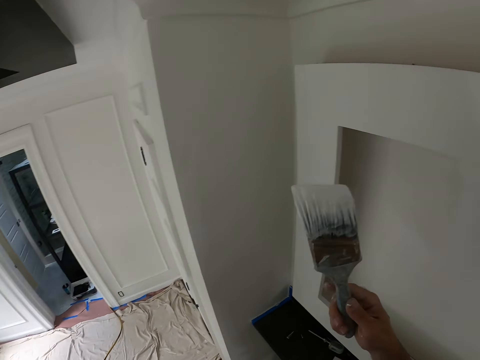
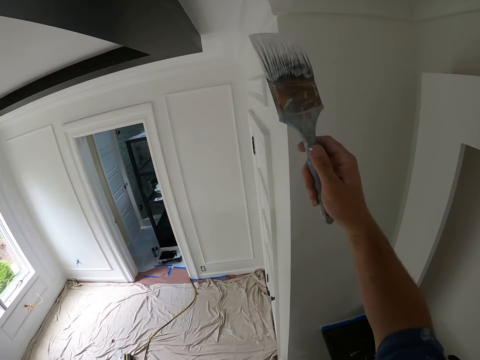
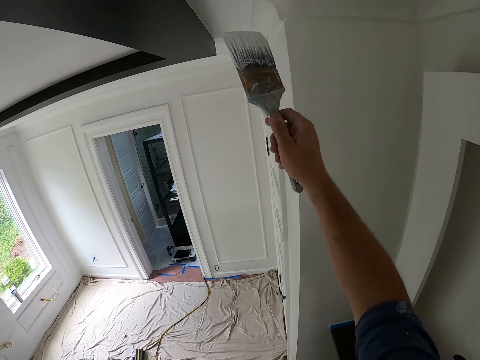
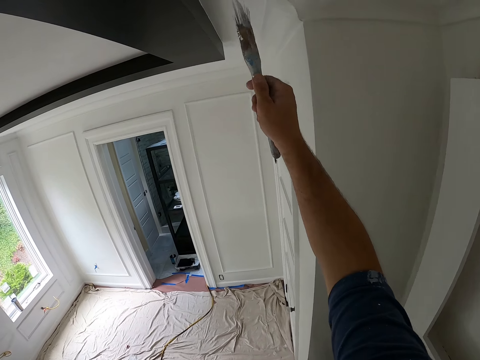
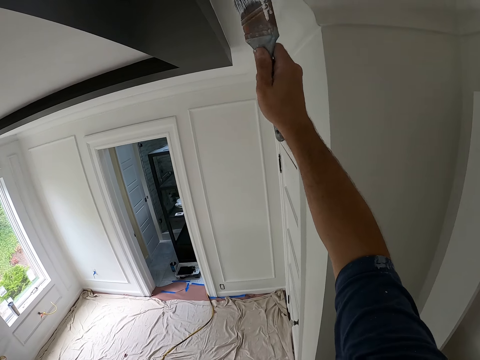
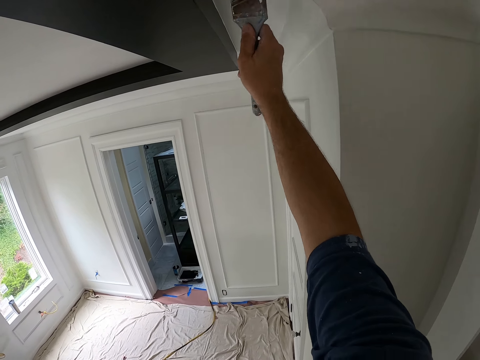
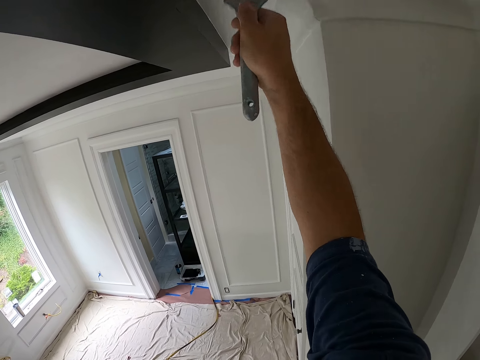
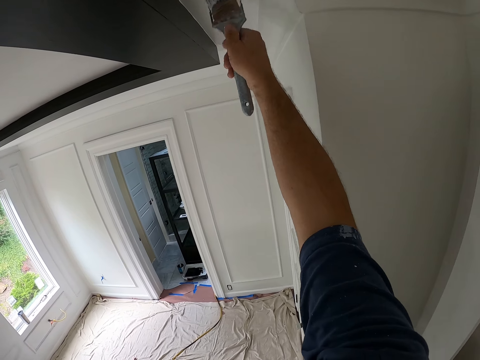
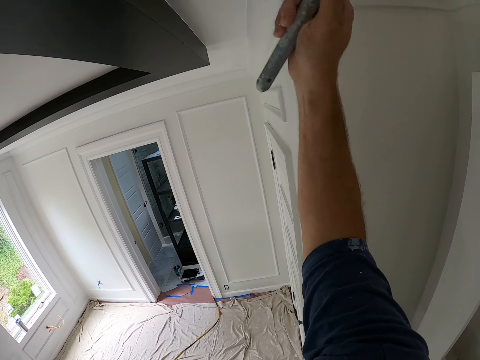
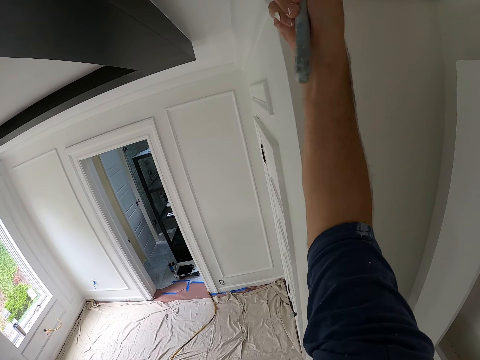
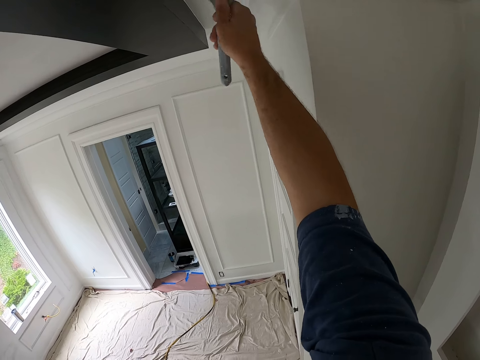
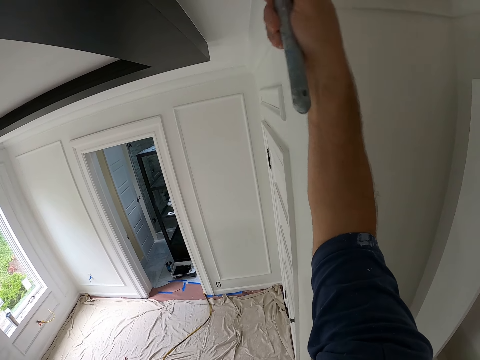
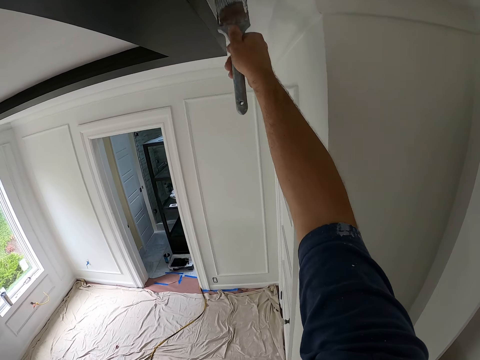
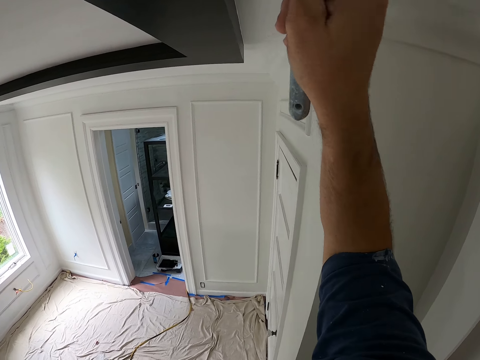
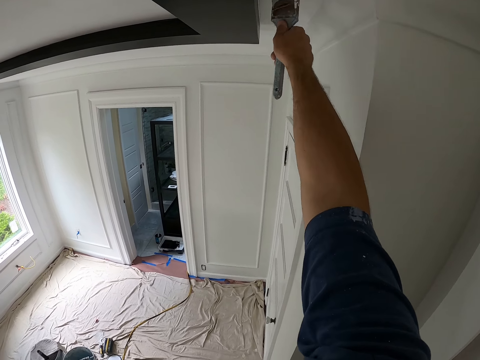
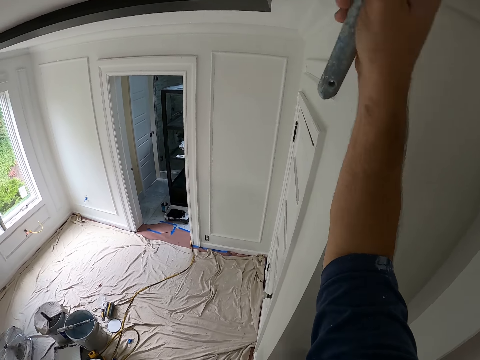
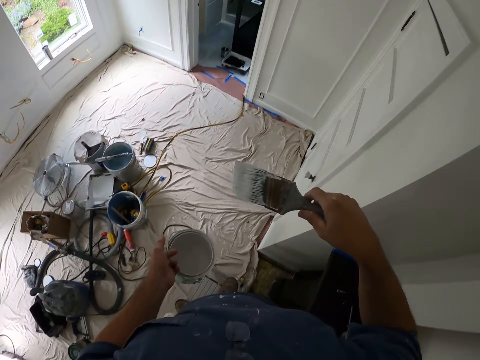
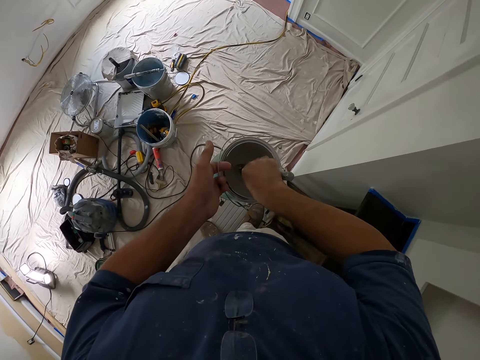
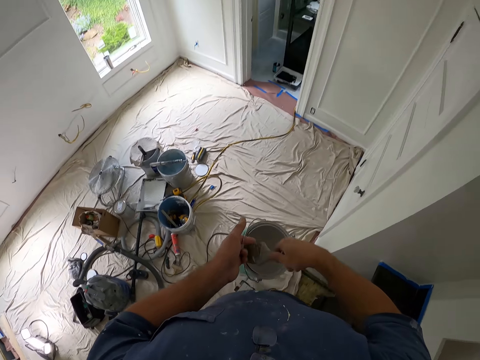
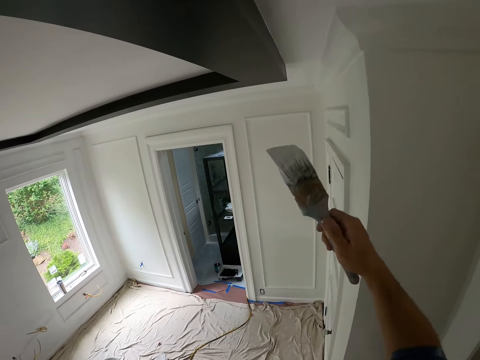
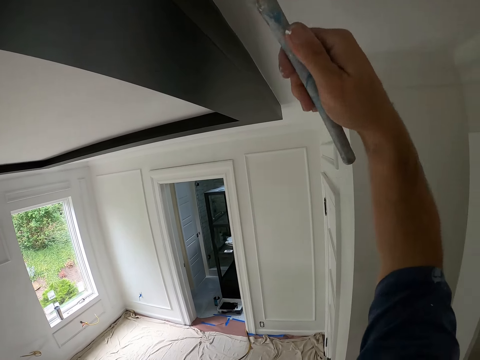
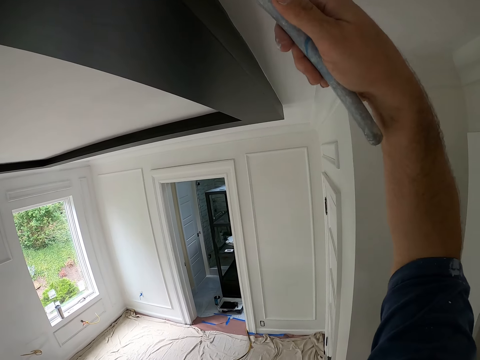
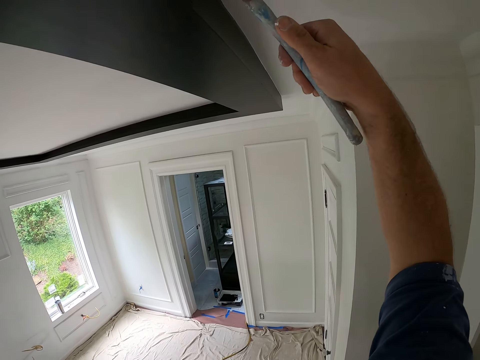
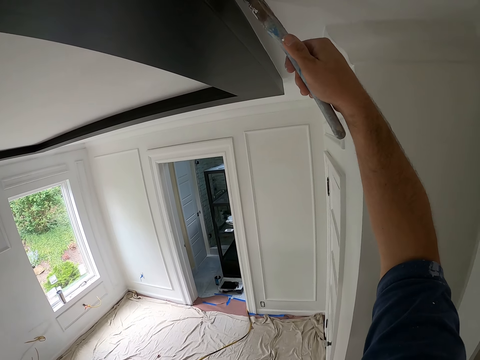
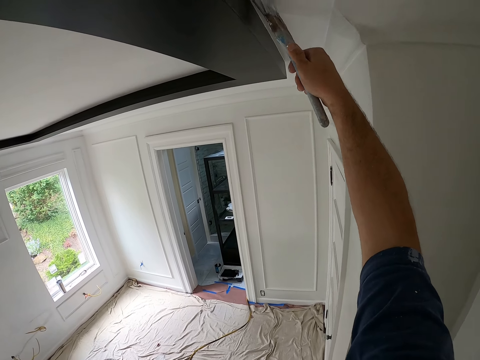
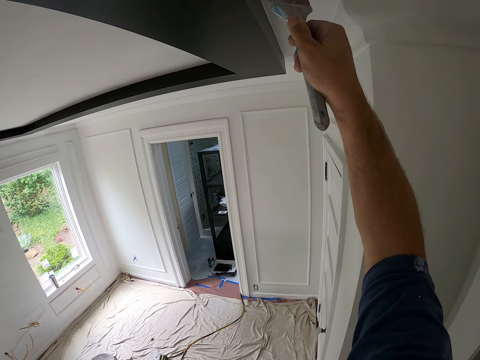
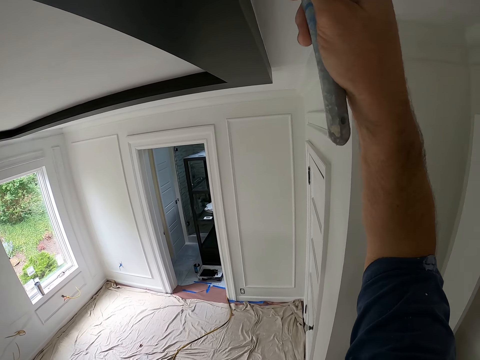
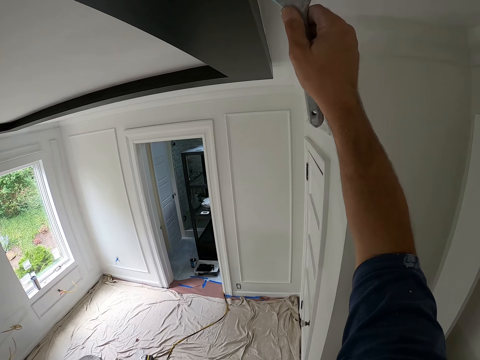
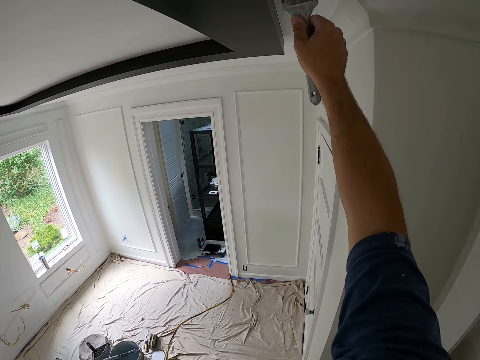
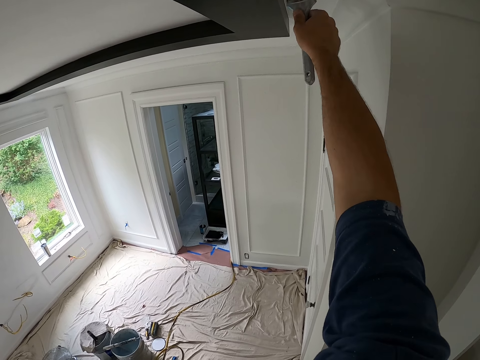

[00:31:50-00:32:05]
The camera wearer paints the wall with a paint brush. He paints the ceiling with the paint brush in his right hand. He dips the paint brush in the paint can. He paints the wall with the paint brush. He paints the ceiling with the paint brush in his right hand.

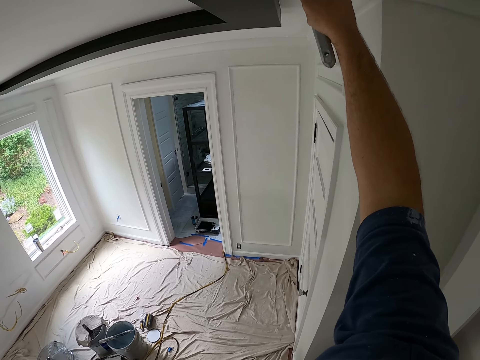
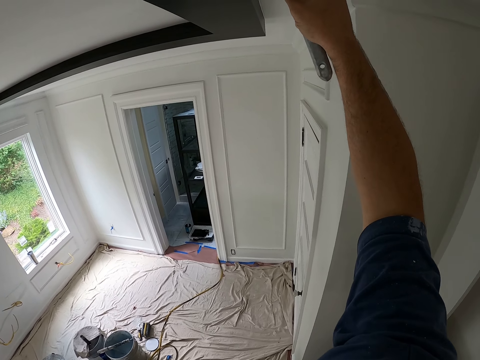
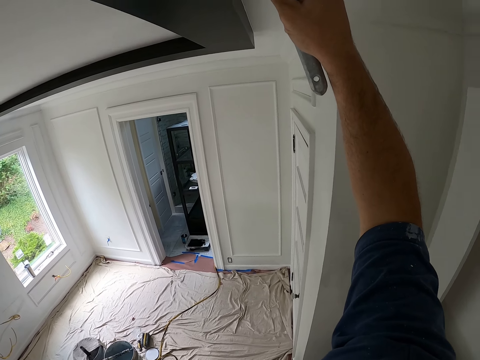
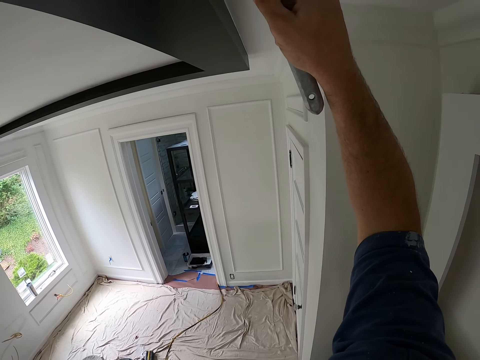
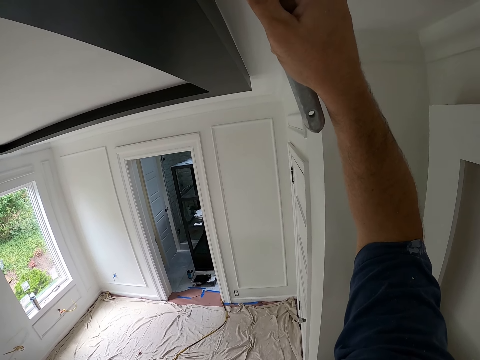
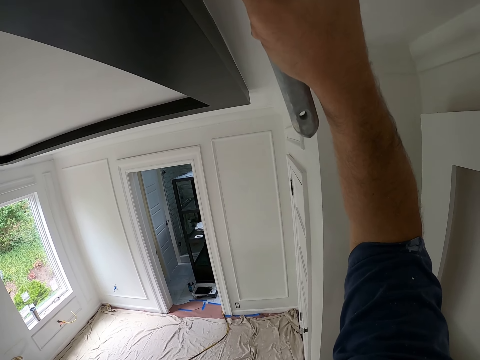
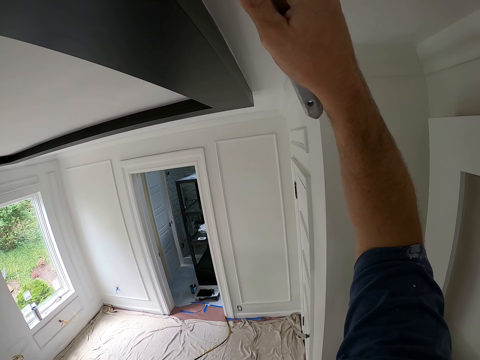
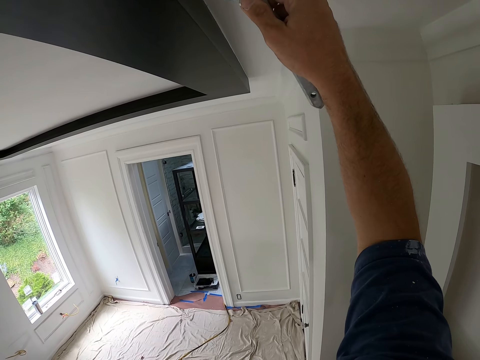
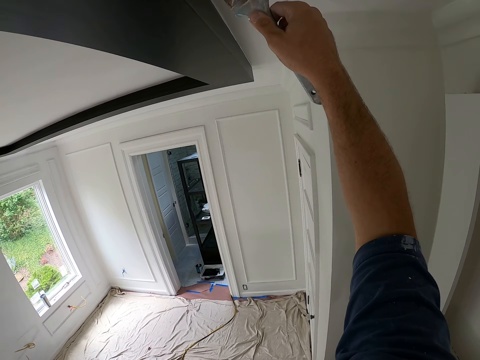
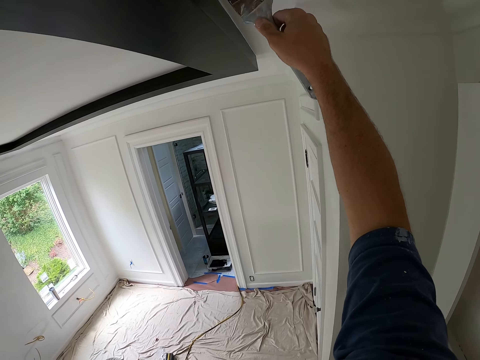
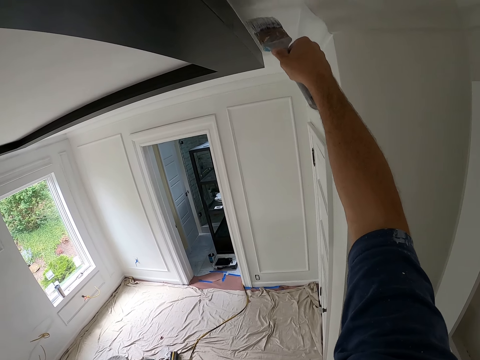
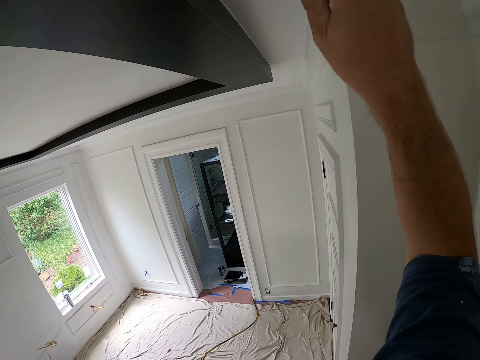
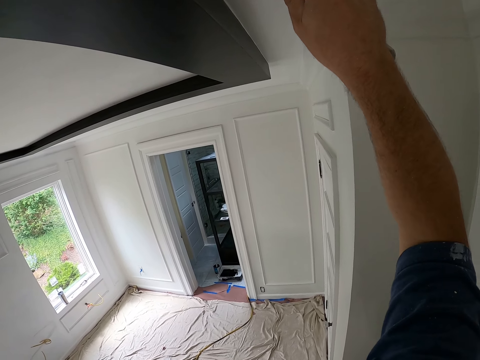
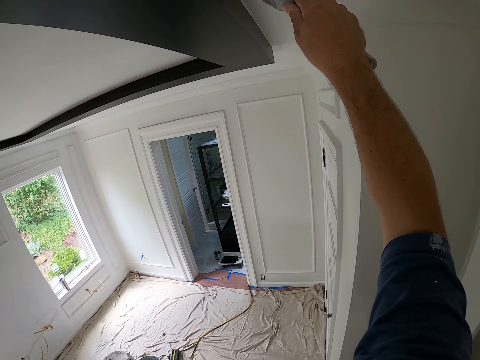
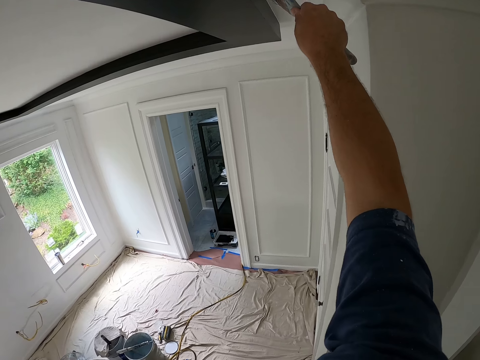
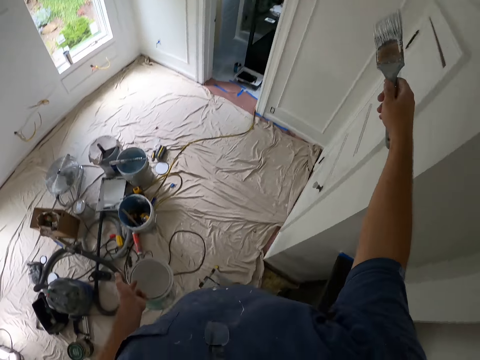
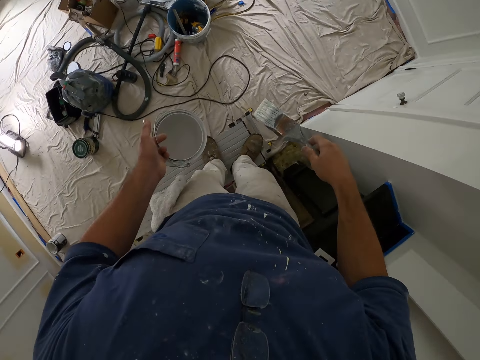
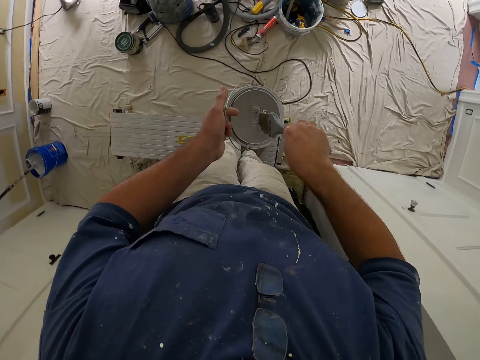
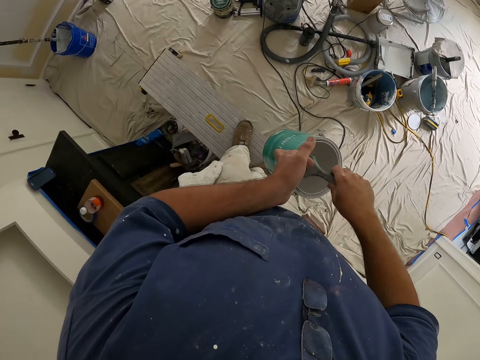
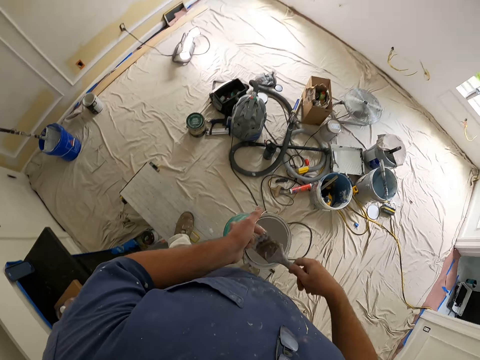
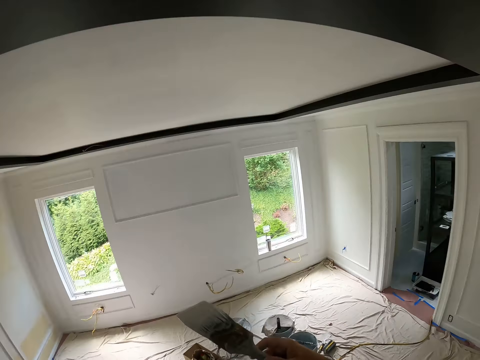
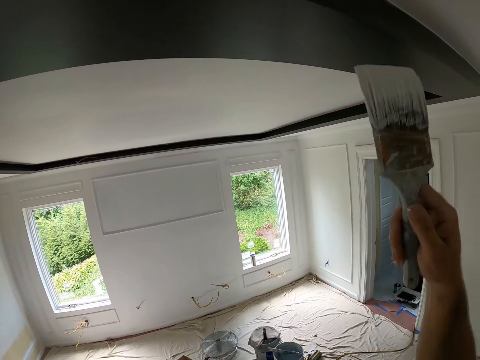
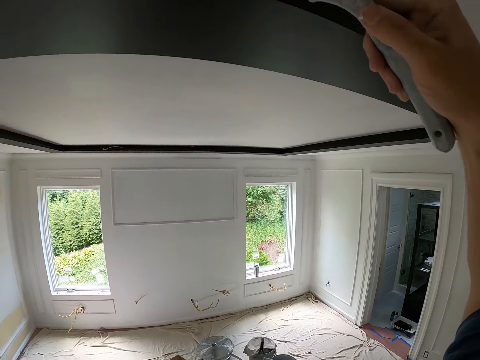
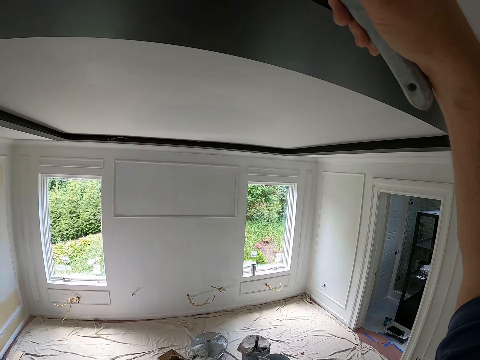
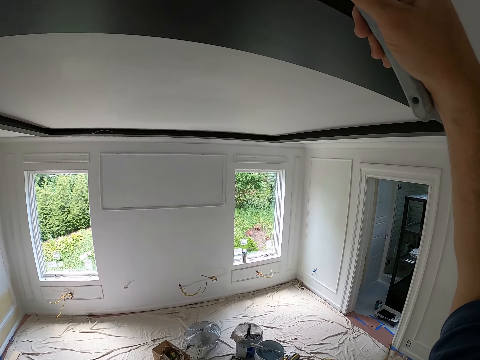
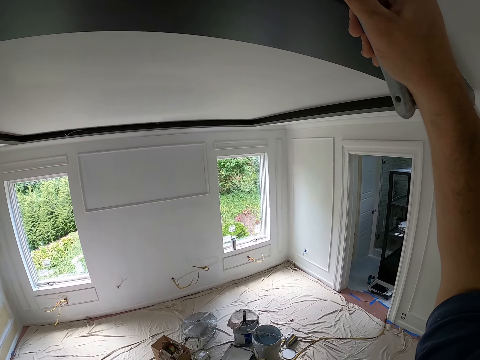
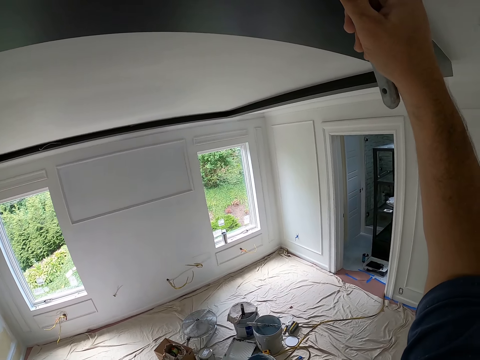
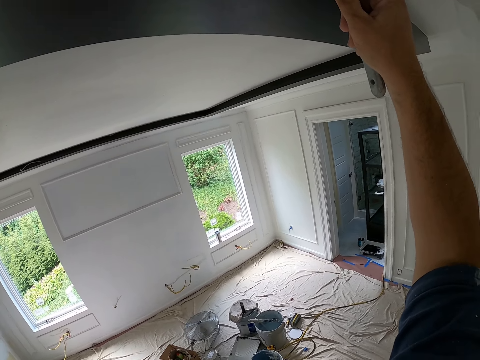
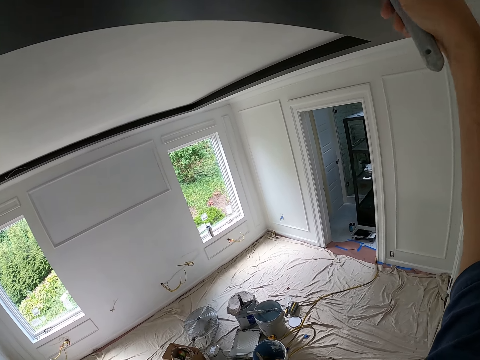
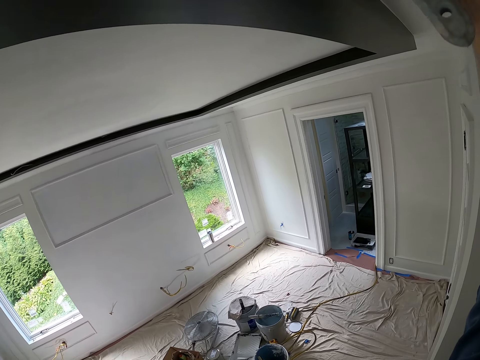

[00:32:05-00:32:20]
The camera wearer dips the paint brush in the paint can. He paints the wall with the paint brush. He paints the ceiling with the paint brush in his right hand.
